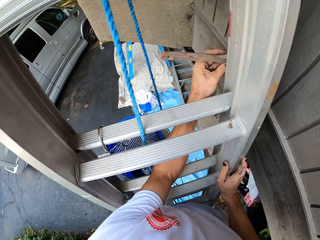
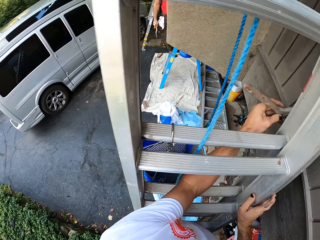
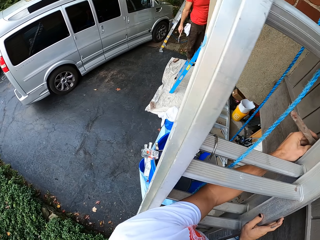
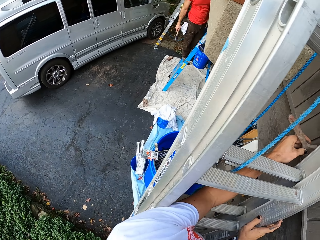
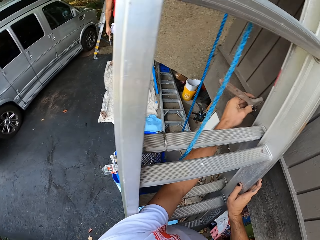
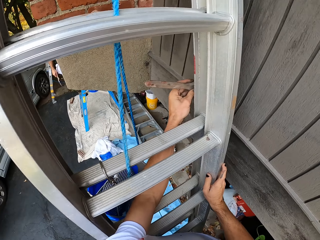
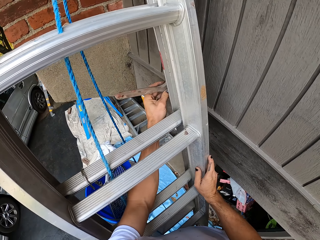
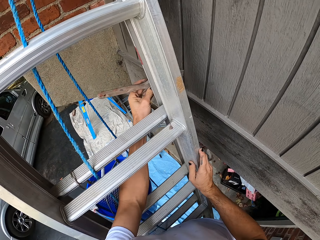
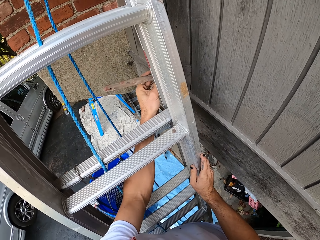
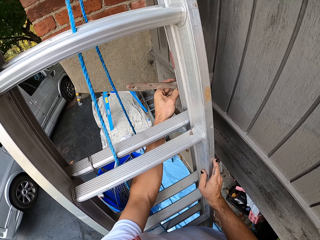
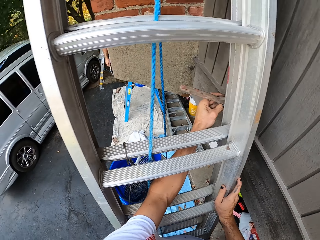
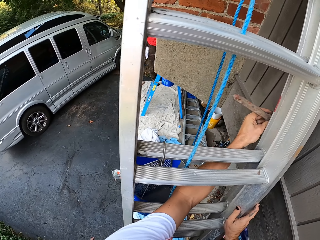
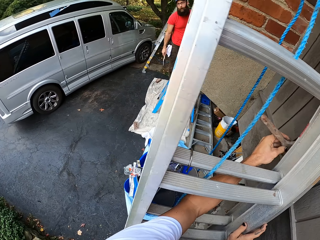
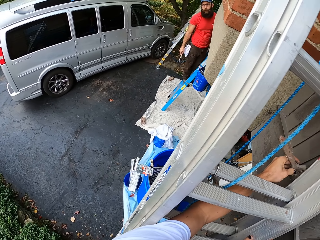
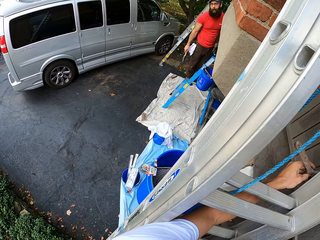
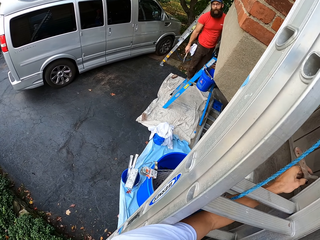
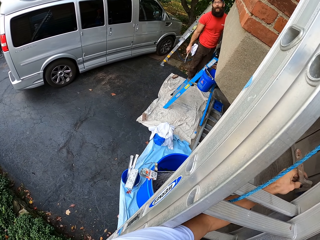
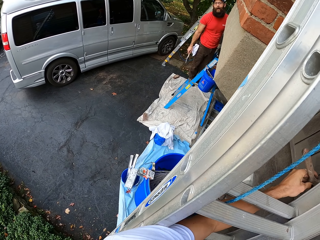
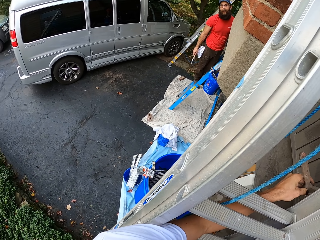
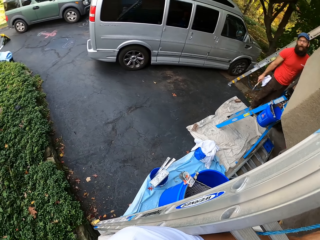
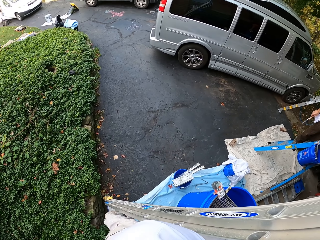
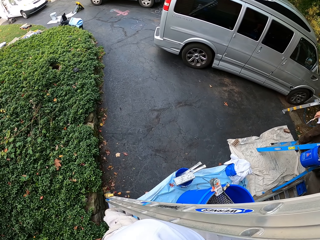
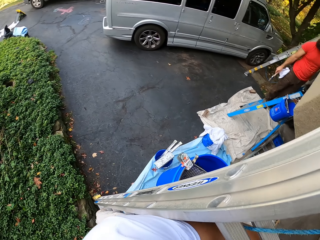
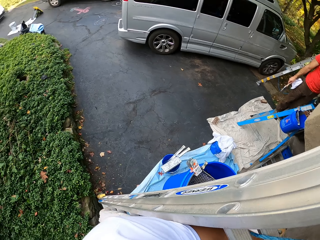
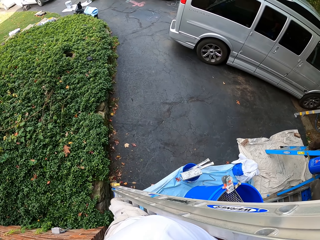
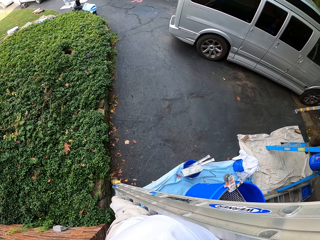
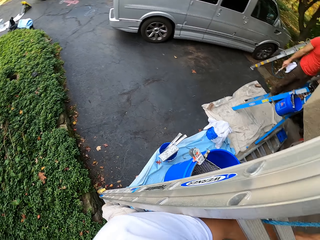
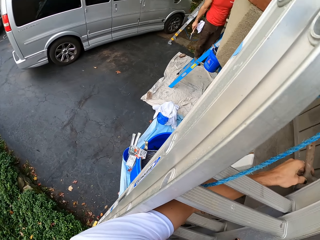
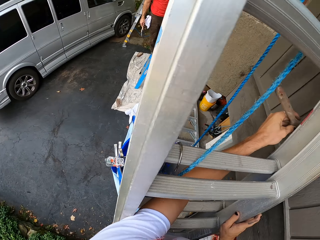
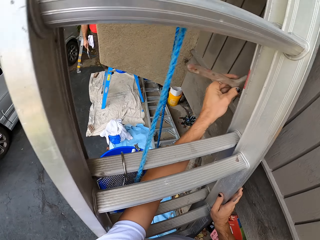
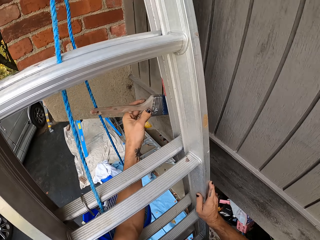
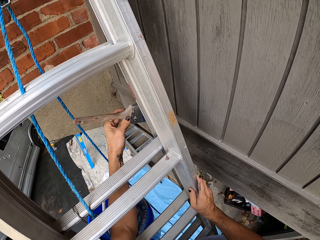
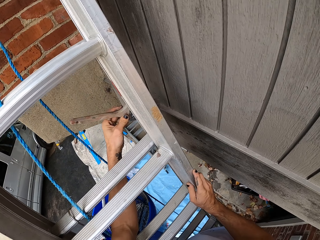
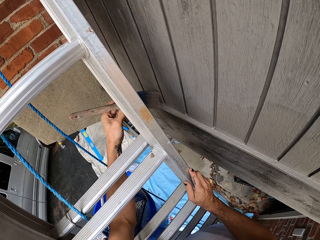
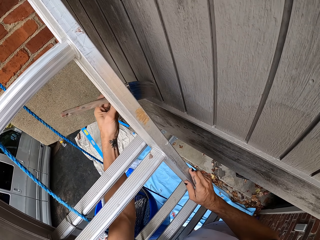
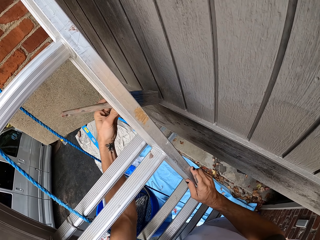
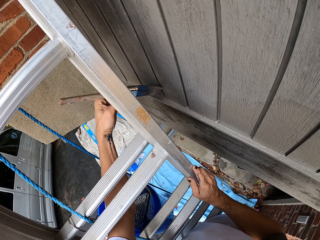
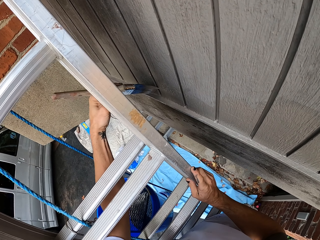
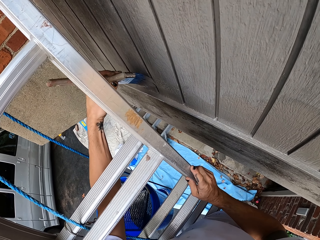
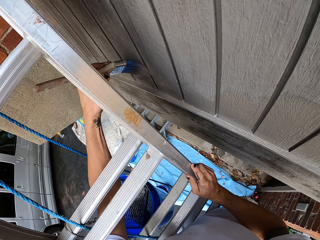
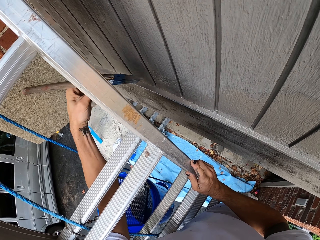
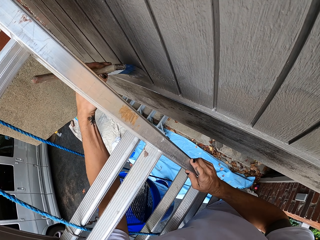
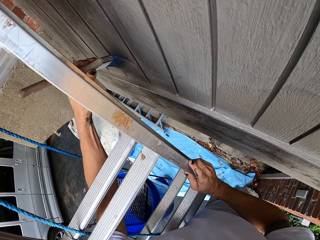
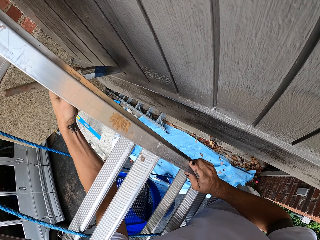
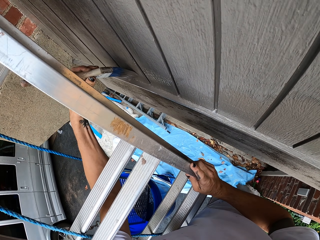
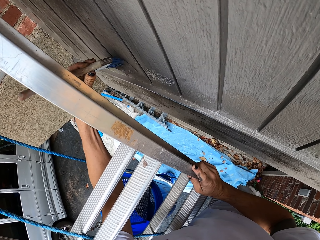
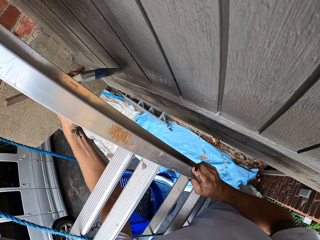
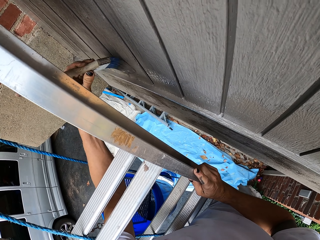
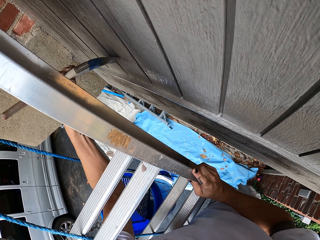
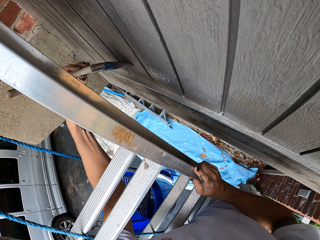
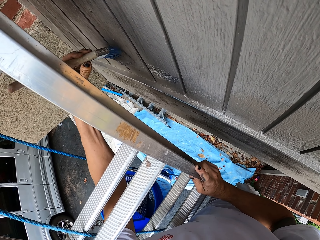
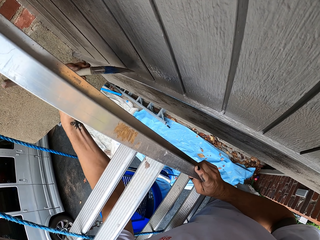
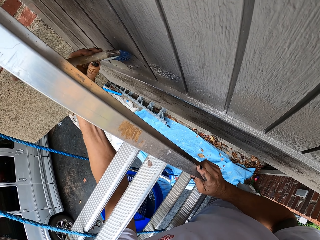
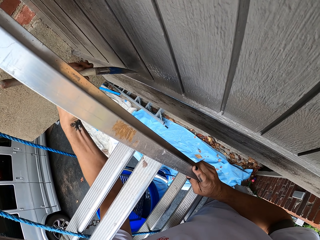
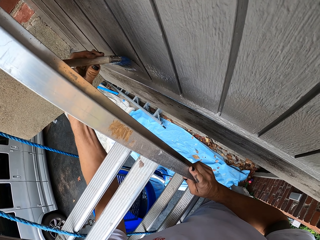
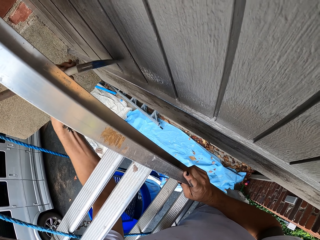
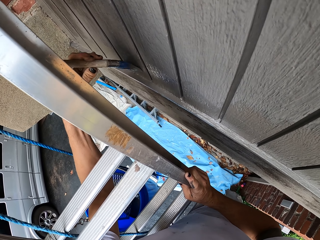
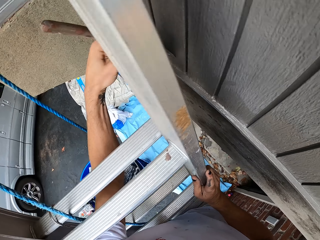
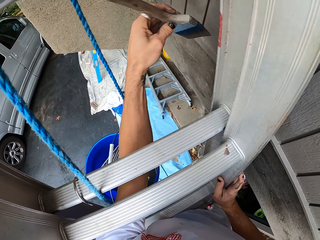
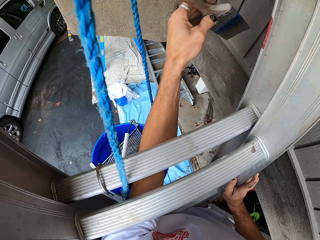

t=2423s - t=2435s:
The camera wearer looks around. They look at a man. They talk with the man. They look around. They paint the door. They paint the wall.

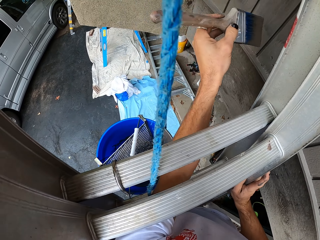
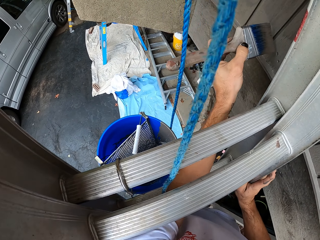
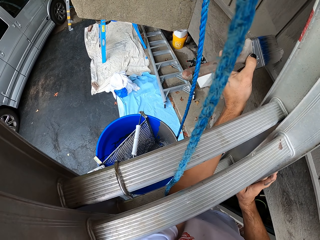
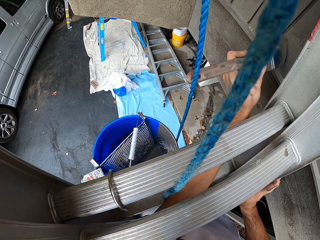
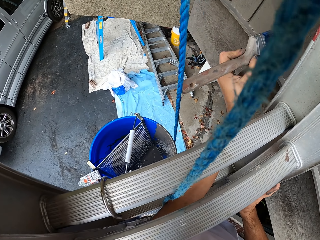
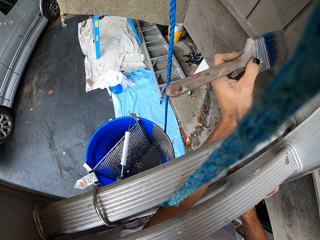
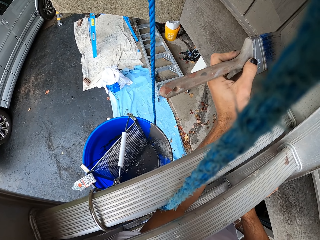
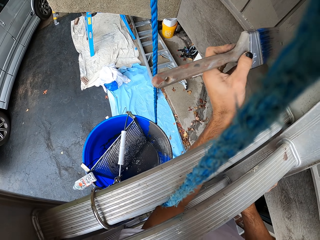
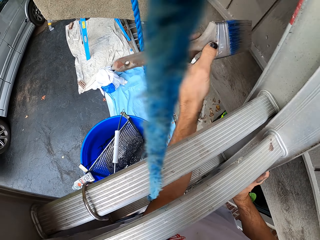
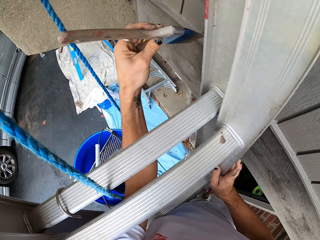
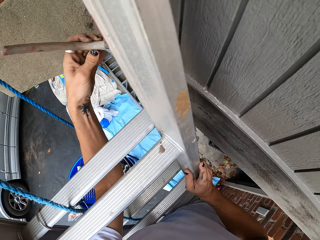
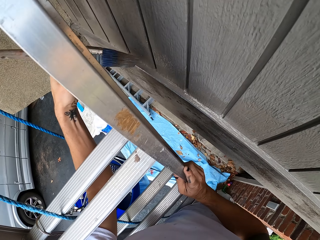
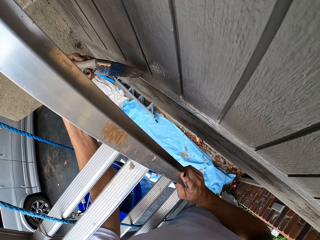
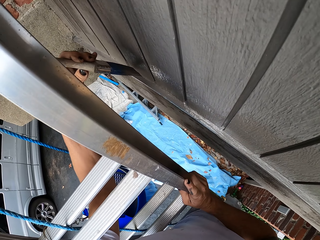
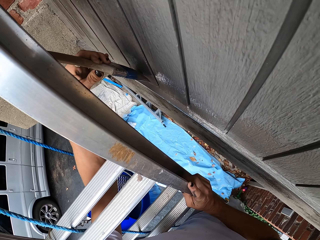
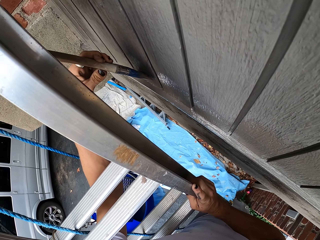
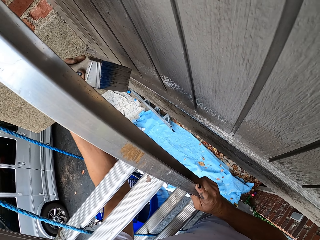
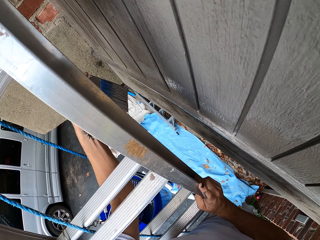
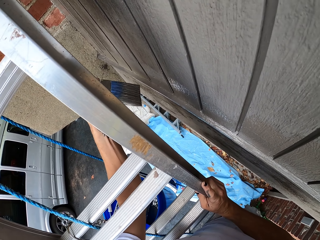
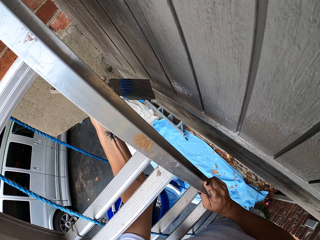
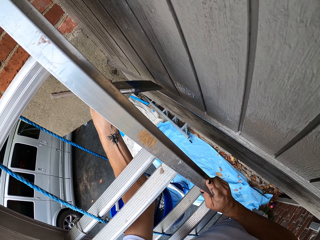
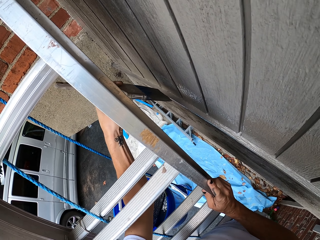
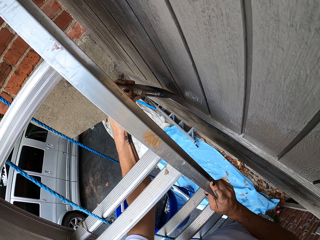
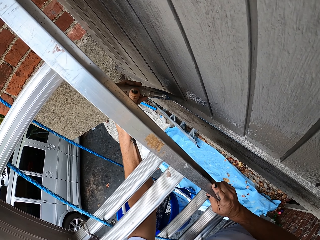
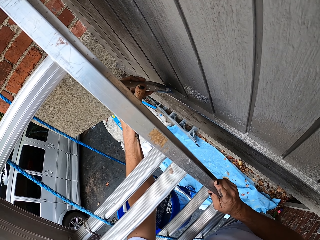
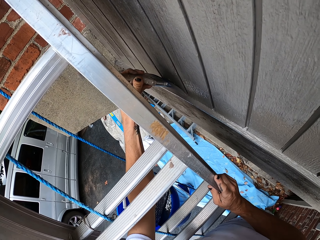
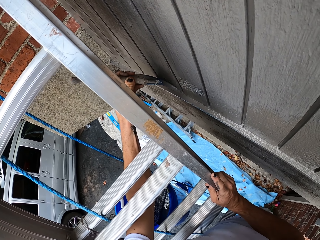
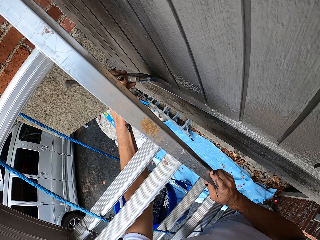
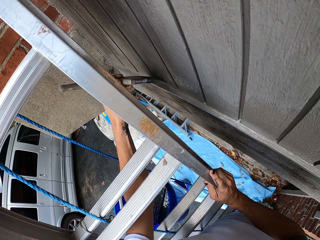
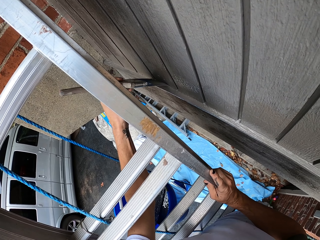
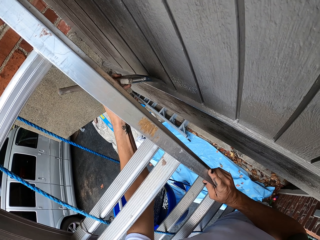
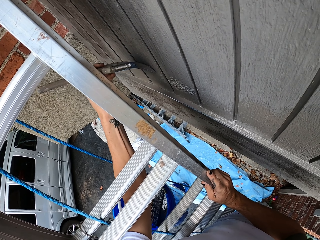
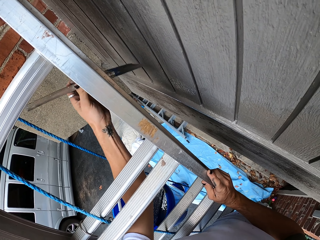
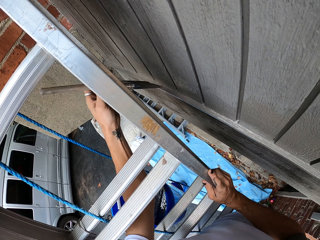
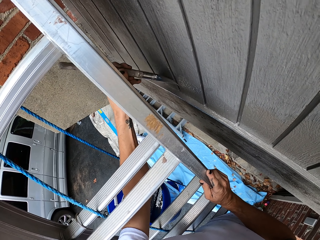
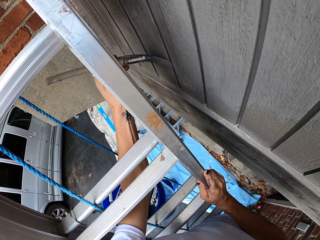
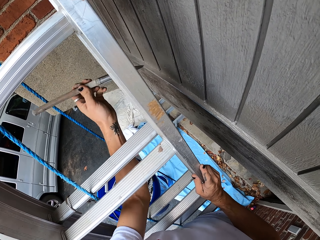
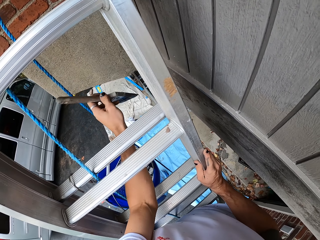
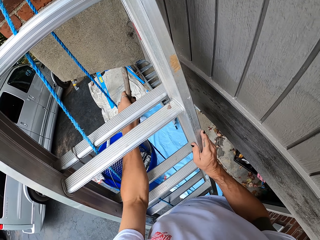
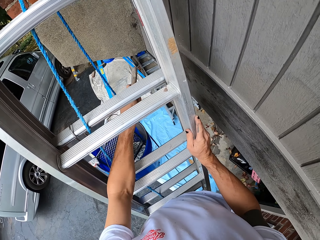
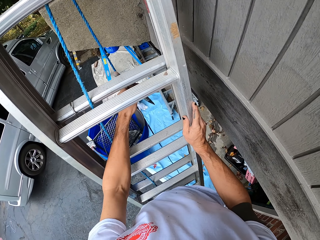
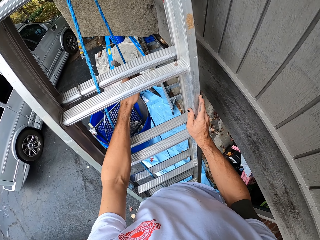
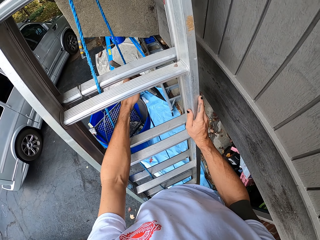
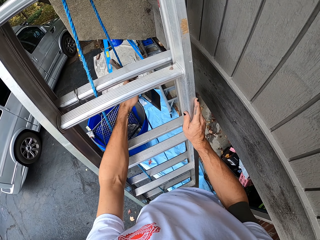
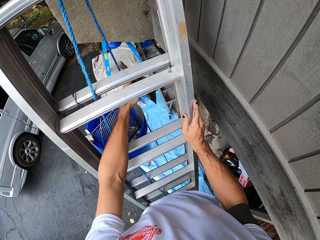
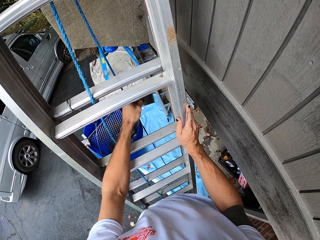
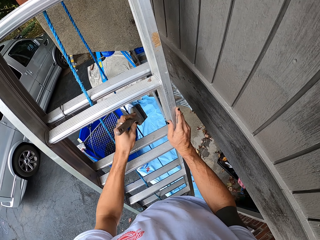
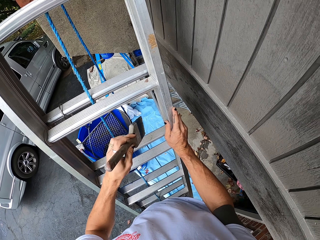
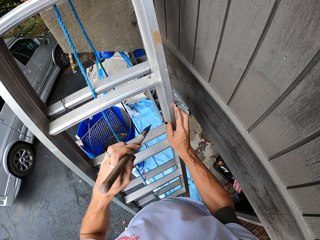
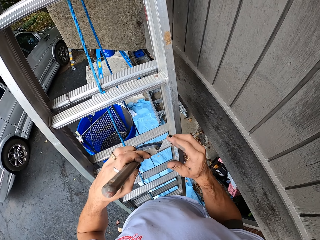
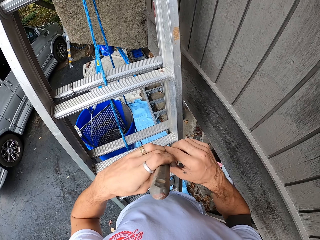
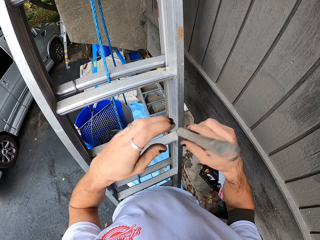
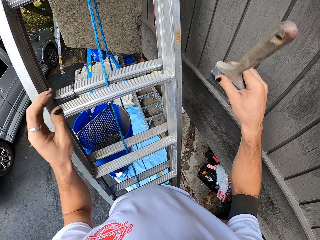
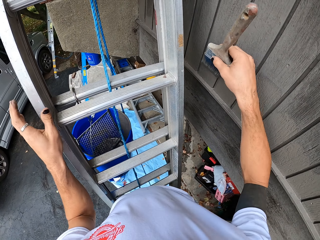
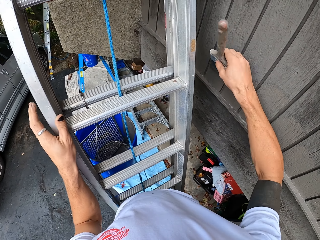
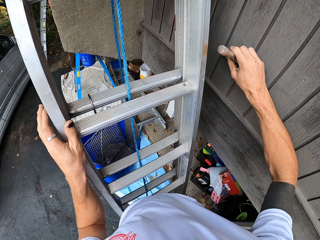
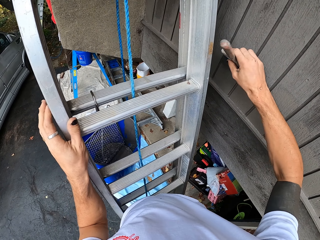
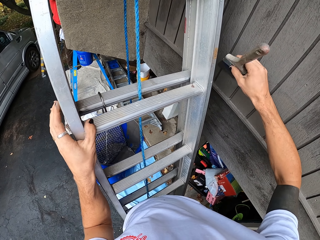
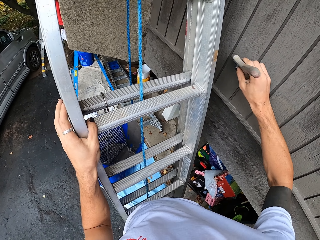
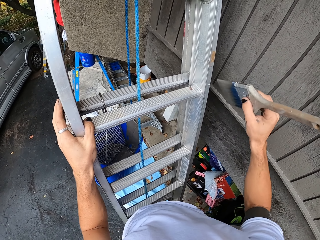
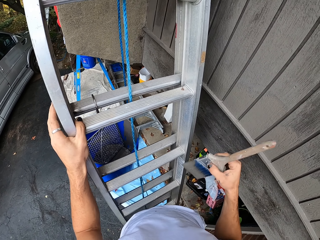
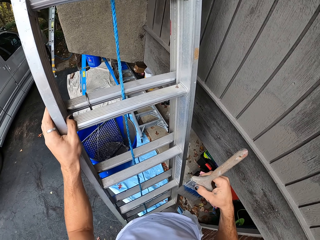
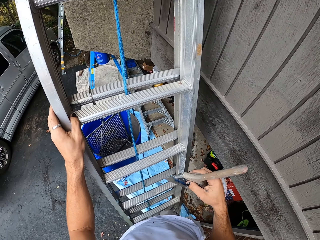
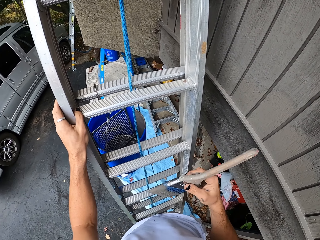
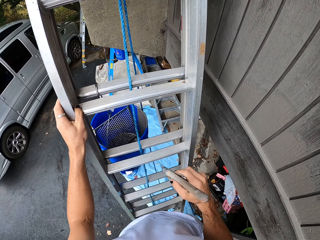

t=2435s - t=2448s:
The camera wearer passes the brush to the right hand. They paint the wall. They stop painting.
